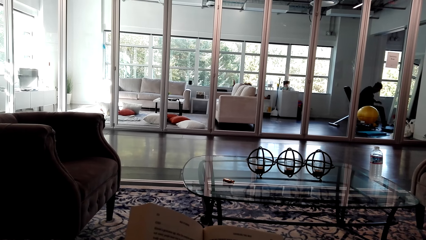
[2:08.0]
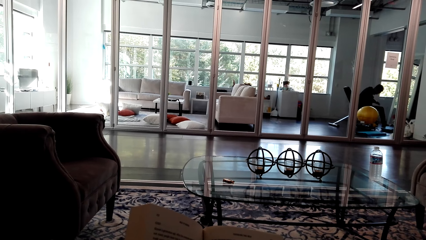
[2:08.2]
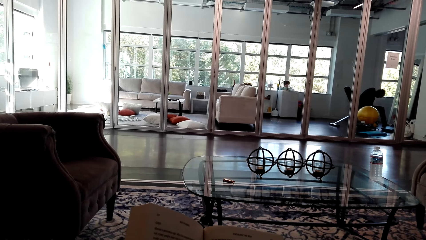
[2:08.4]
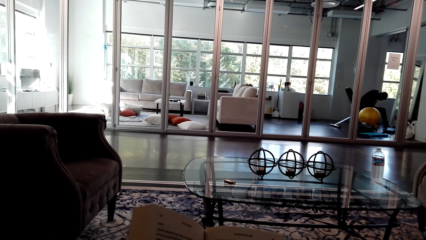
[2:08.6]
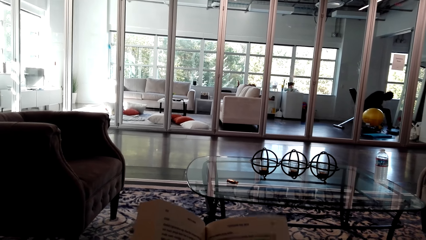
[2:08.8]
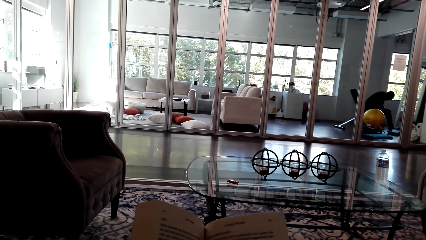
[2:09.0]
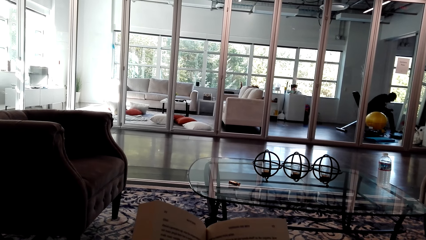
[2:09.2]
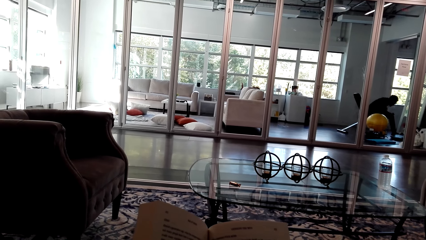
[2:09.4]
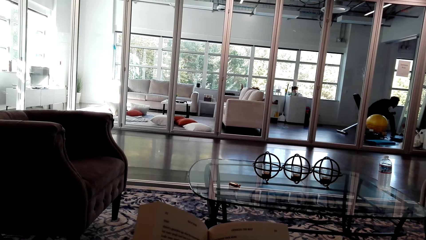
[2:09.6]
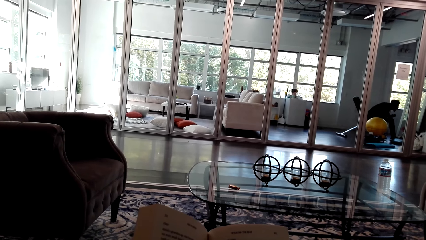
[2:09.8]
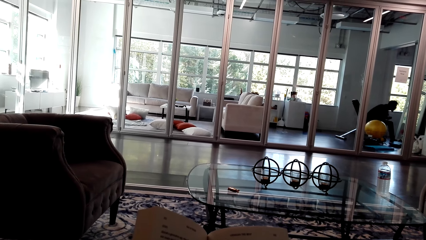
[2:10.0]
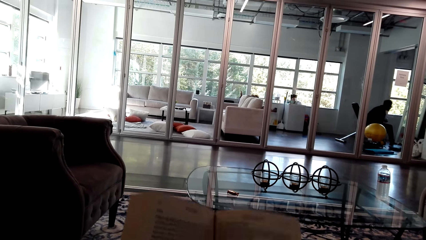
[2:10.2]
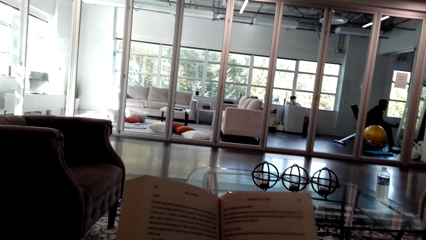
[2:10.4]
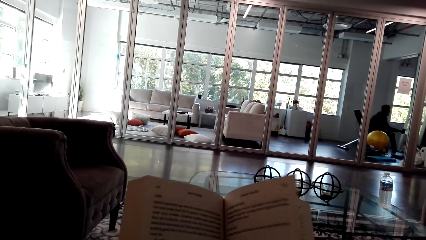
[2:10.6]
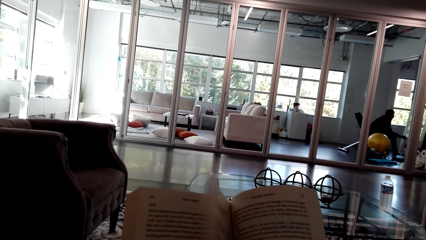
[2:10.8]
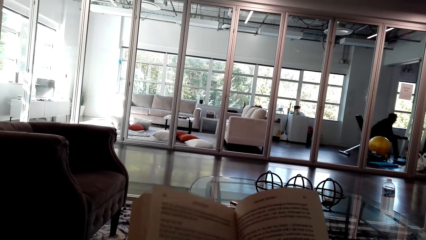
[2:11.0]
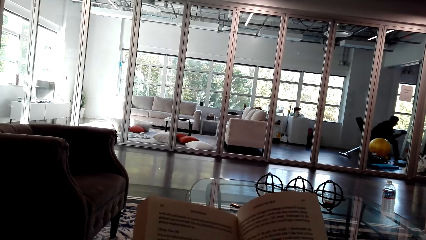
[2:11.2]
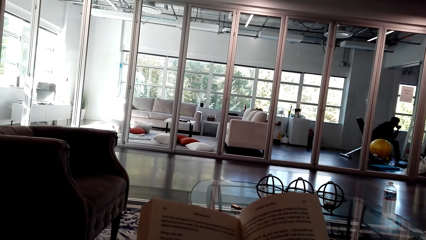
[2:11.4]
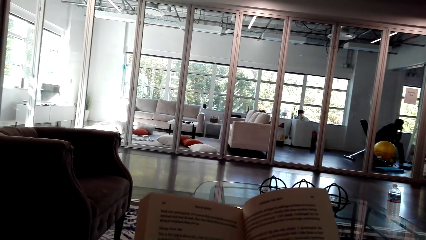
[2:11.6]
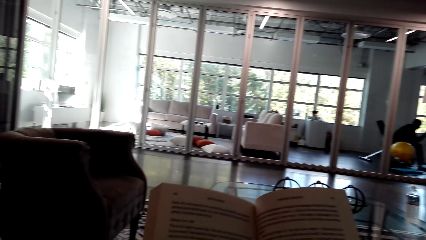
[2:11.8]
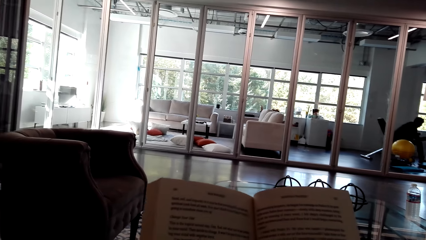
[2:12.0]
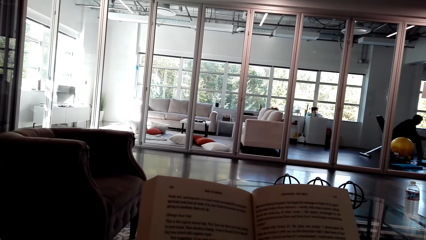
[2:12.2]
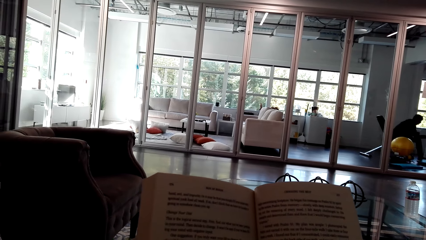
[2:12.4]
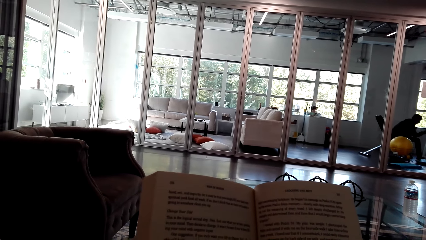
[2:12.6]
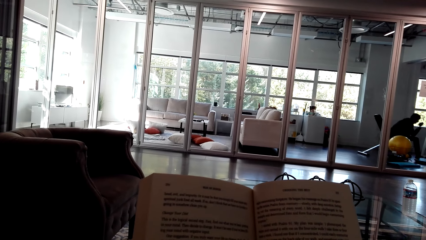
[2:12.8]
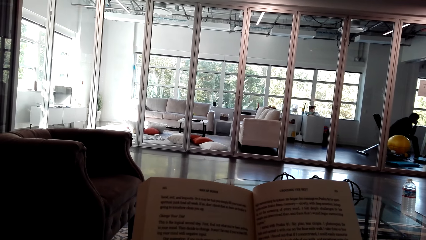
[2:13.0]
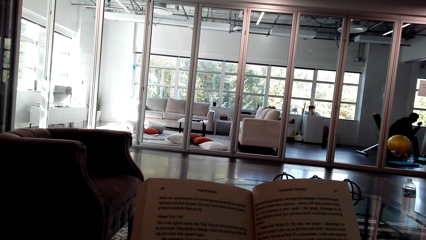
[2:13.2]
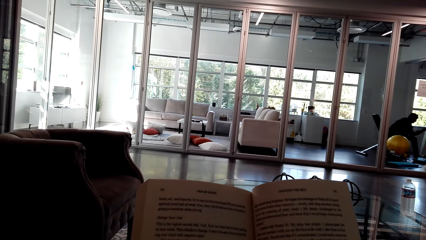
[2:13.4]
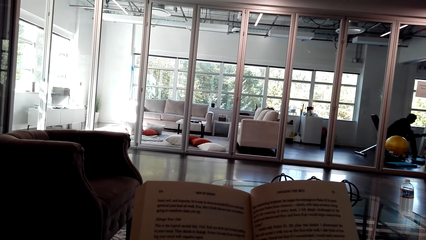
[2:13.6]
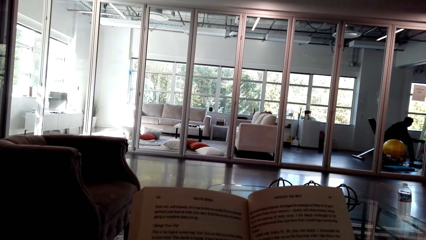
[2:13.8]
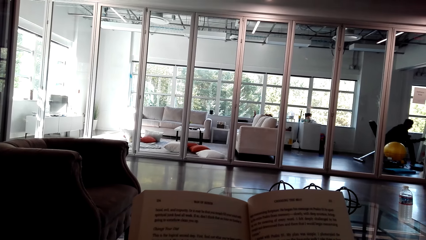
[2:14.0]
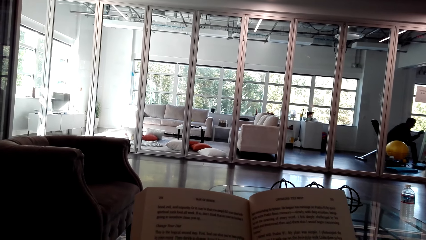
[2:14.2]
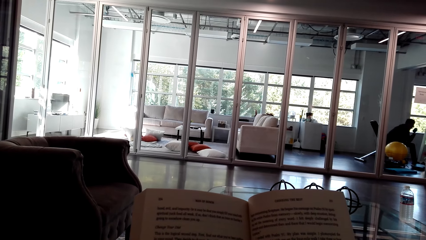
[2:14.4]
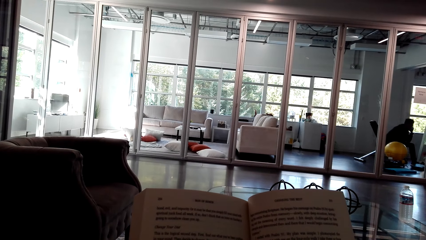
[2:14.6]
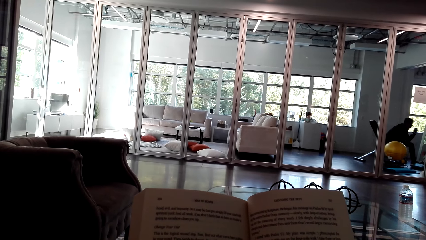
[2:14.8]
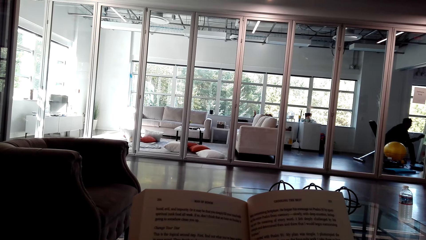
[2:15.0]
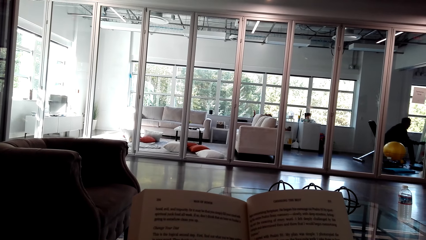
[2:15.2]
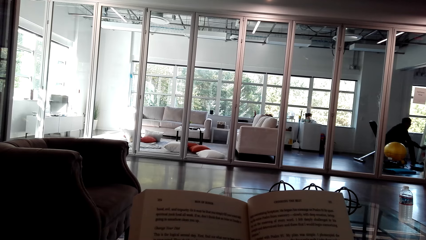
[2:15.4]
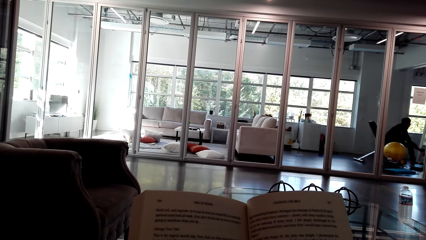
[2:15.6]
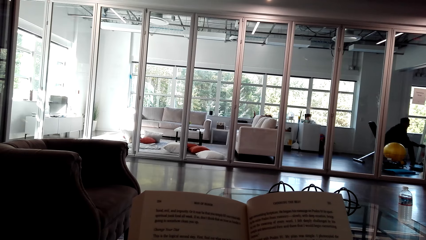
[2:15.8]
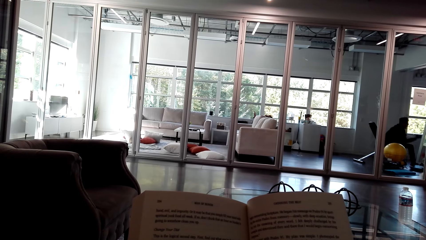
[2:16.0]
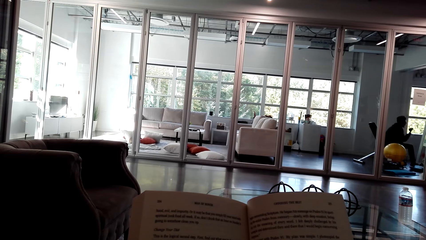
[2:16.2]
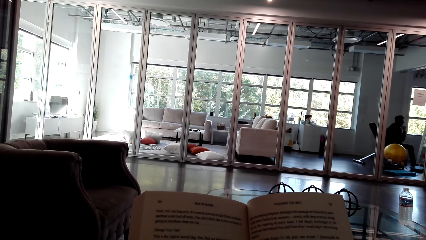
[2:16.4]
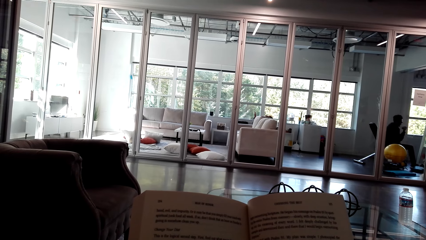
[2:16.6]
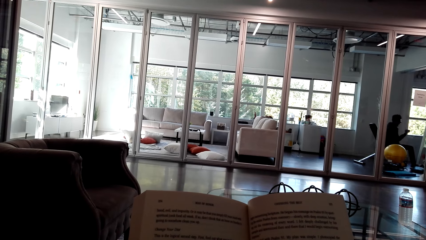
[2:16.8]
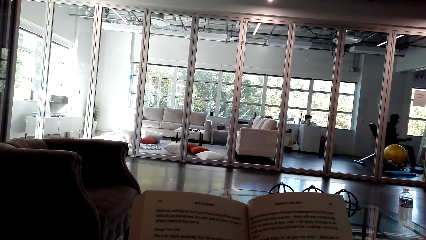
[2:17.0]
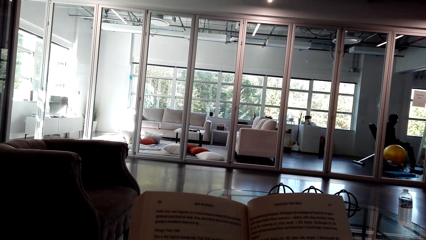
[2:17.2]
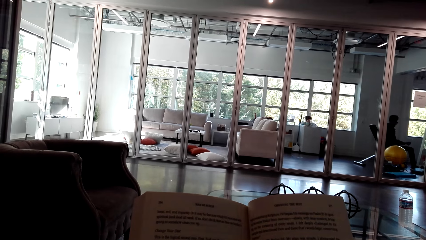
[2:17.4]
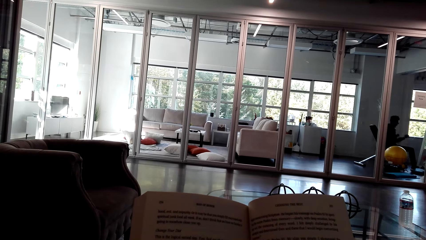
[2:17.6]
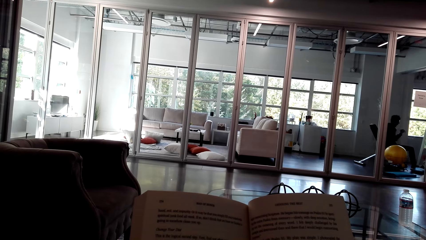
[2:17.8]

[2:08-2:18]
The camera wearer peruses a book. They turn a page on the book. They read the book.

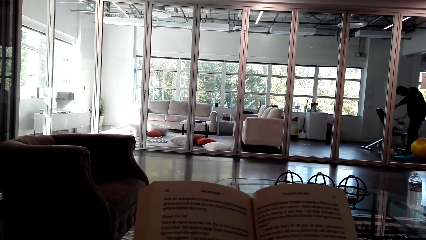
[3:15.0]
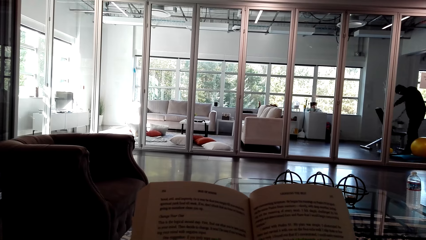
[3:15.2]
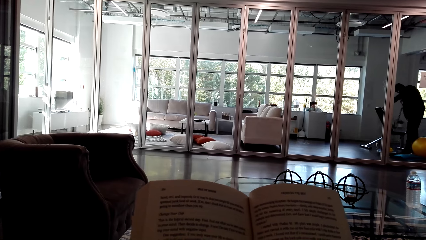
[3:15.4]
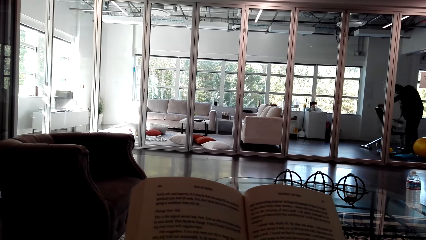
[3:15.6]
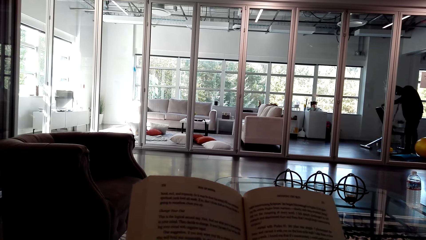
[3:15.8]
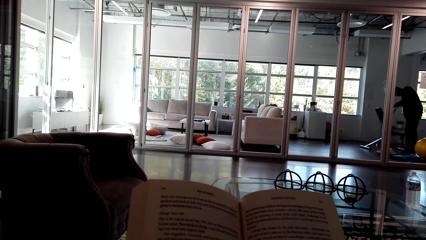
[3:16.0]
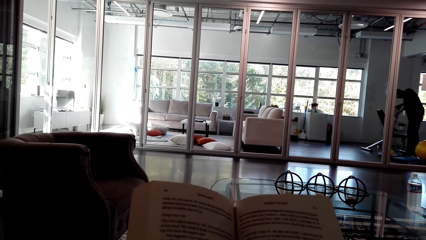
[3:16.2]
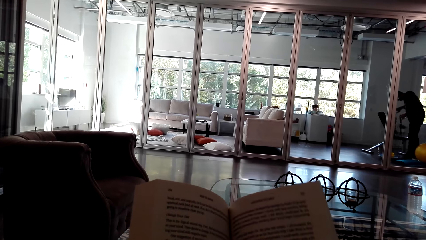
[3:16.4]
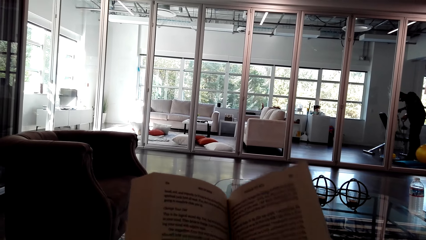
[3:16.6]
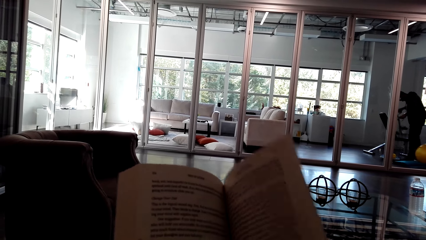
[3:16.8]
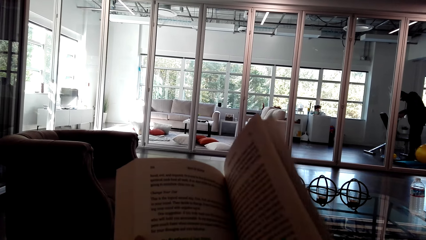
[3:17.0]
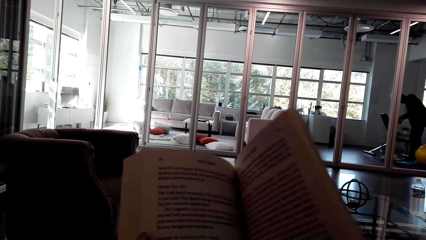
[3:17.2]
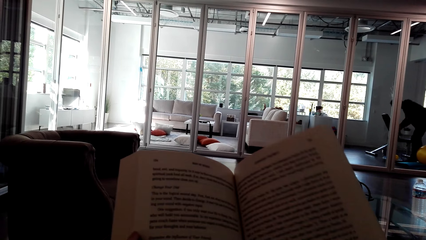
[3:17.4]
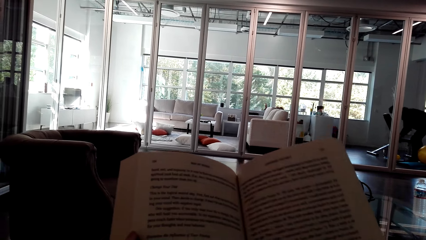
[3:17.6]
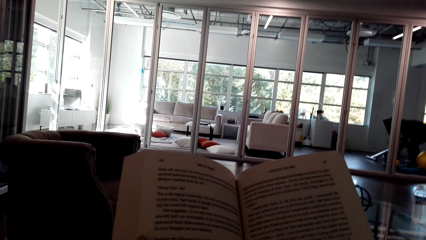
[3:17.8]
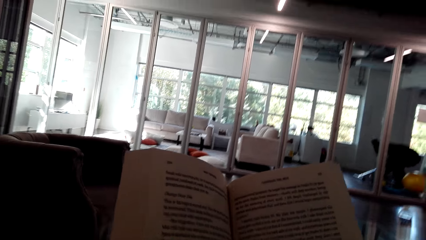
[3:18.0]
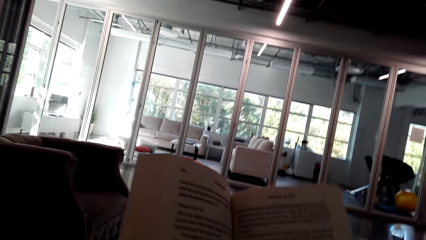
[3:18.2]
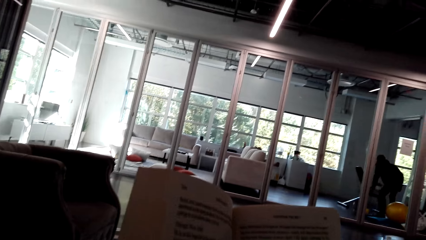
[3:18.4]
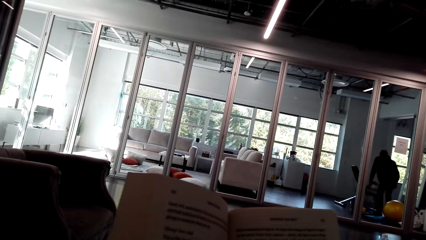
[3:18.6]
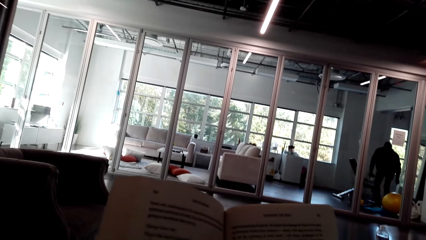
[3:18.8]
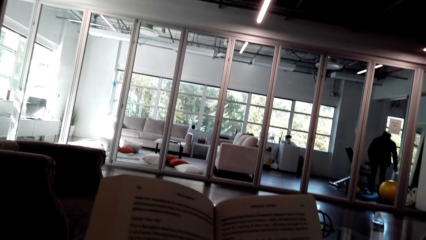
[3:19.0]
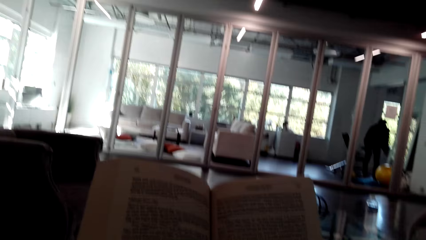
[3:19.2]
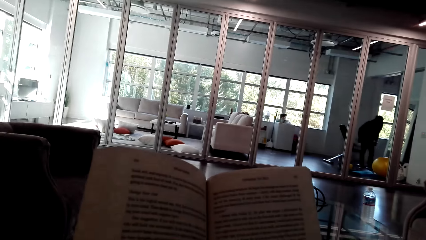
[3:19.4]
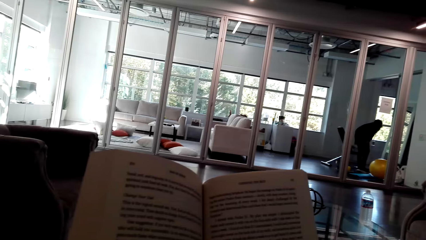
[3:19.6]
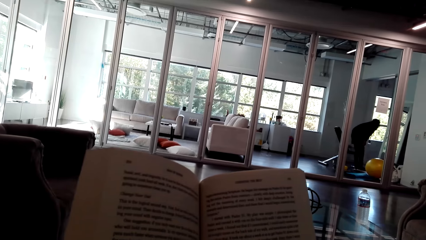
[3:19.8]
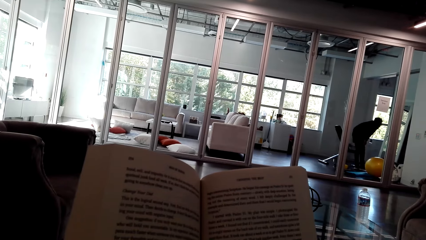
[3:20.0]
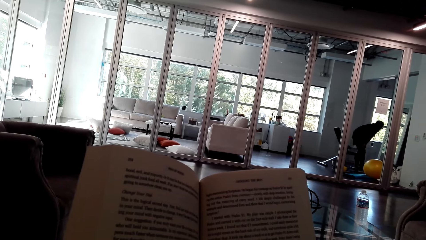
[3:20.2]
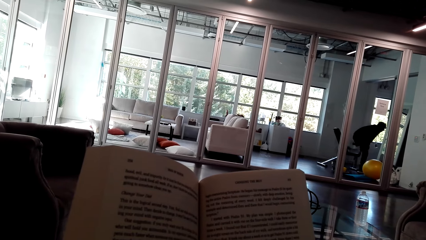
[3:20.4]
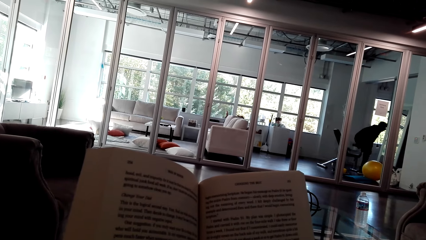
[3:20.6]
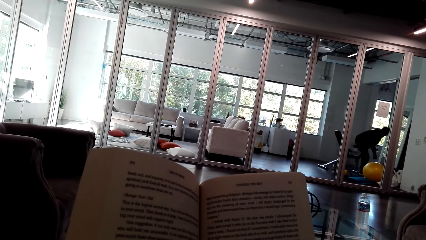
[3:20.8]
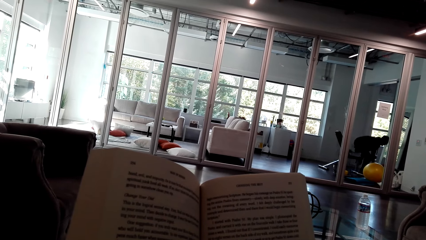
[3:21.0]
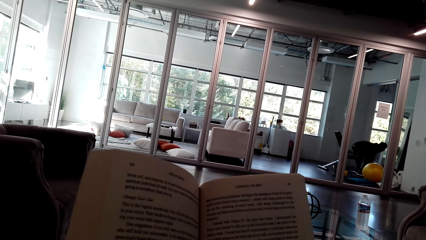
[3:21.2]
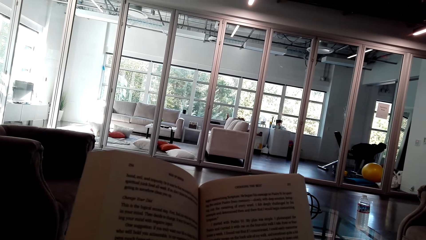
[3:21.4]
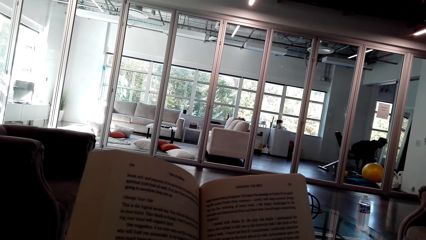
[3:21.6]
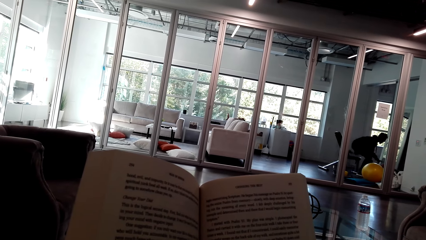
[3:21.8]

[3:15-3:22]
The camera wearer adjusts the book.
